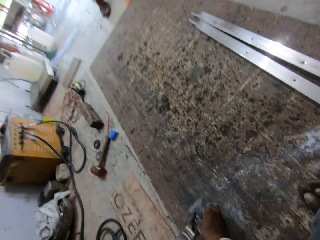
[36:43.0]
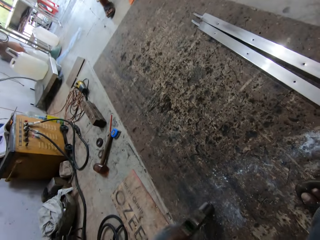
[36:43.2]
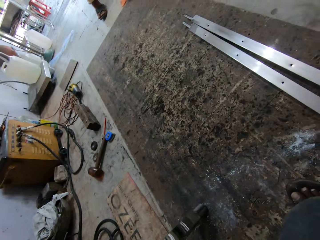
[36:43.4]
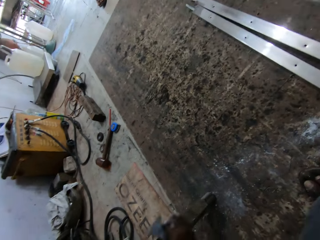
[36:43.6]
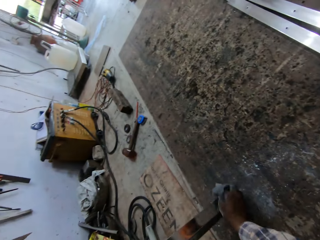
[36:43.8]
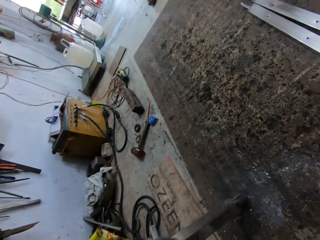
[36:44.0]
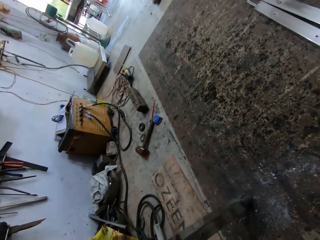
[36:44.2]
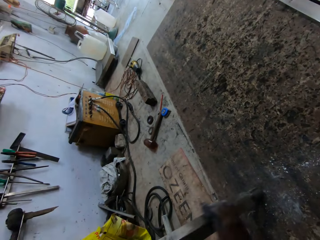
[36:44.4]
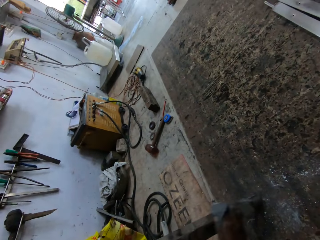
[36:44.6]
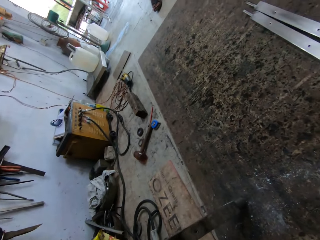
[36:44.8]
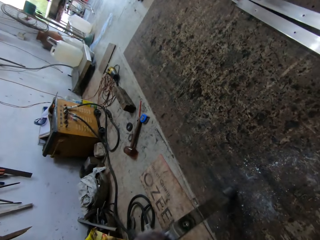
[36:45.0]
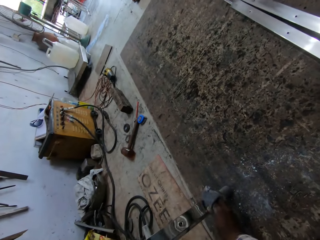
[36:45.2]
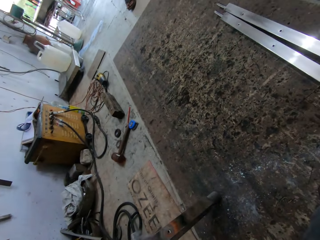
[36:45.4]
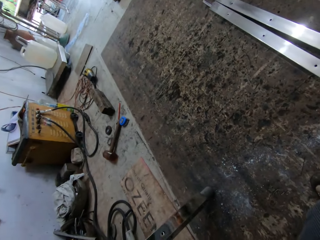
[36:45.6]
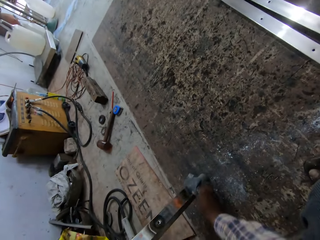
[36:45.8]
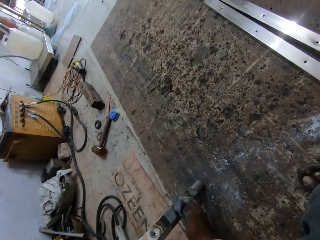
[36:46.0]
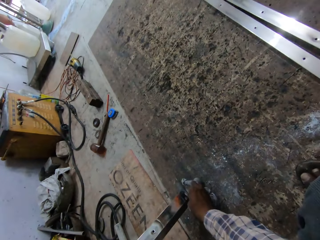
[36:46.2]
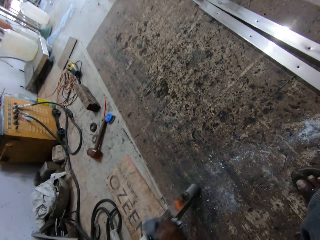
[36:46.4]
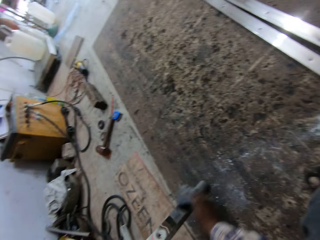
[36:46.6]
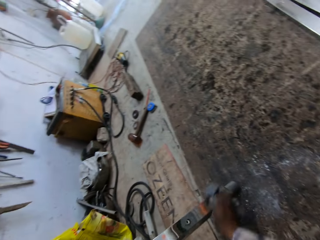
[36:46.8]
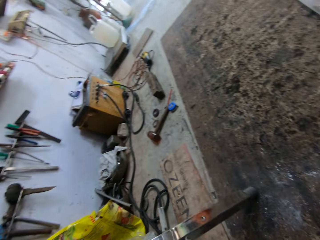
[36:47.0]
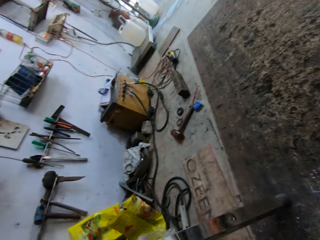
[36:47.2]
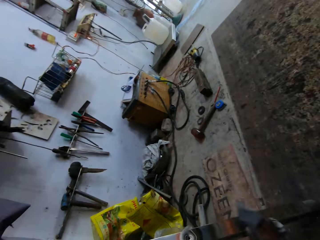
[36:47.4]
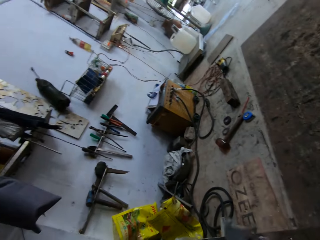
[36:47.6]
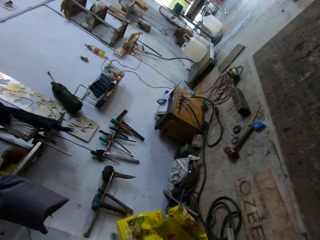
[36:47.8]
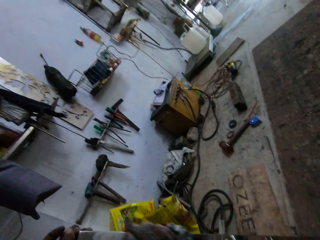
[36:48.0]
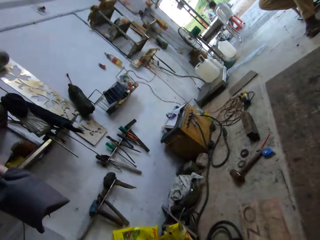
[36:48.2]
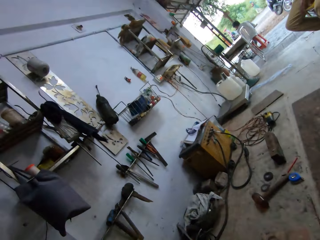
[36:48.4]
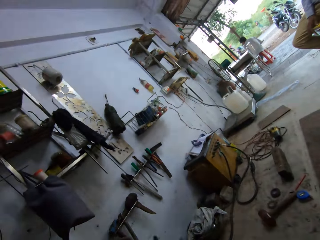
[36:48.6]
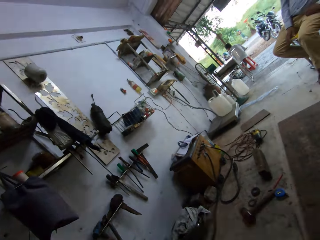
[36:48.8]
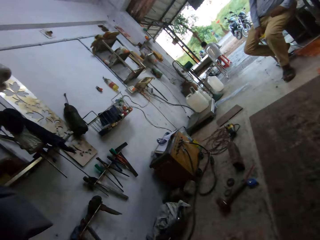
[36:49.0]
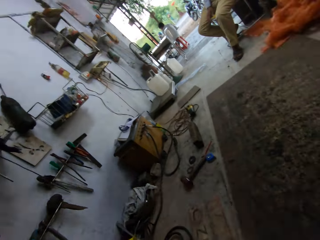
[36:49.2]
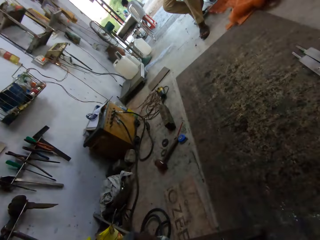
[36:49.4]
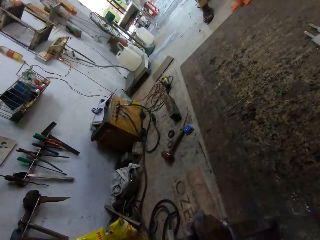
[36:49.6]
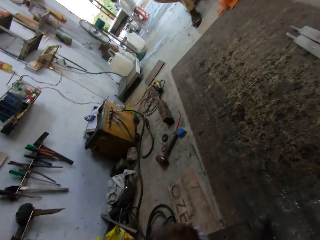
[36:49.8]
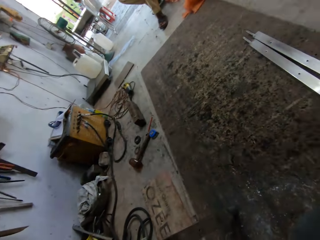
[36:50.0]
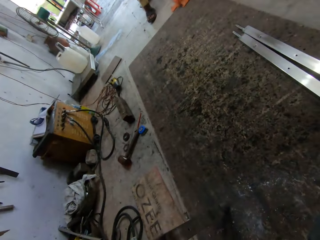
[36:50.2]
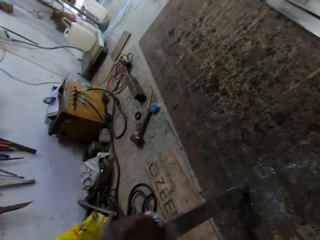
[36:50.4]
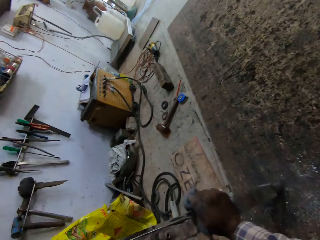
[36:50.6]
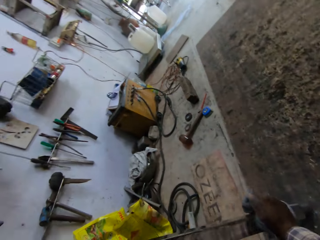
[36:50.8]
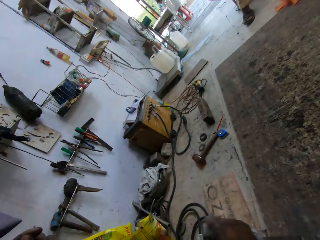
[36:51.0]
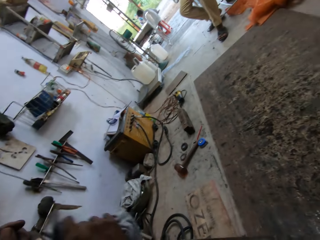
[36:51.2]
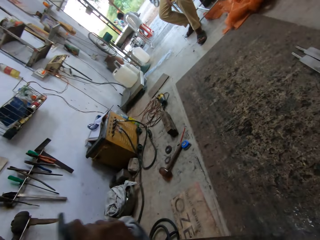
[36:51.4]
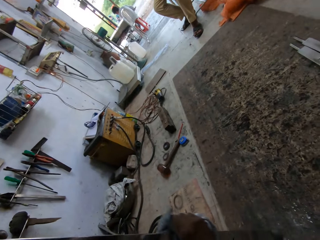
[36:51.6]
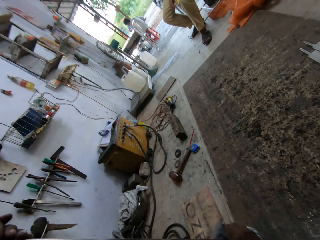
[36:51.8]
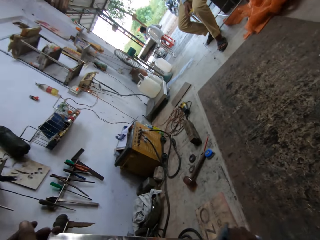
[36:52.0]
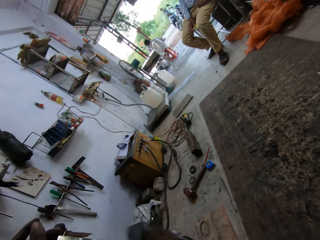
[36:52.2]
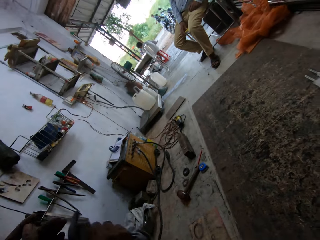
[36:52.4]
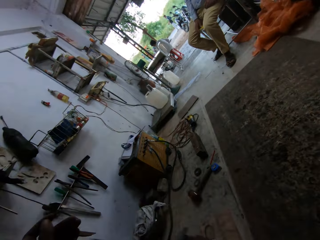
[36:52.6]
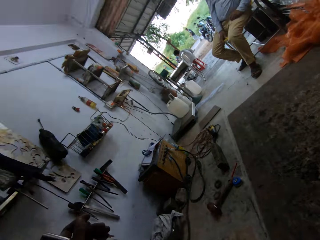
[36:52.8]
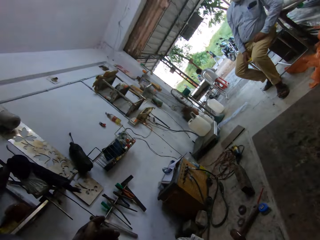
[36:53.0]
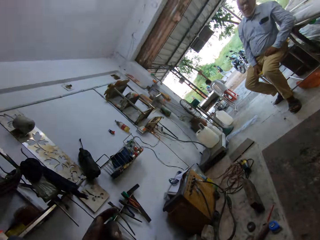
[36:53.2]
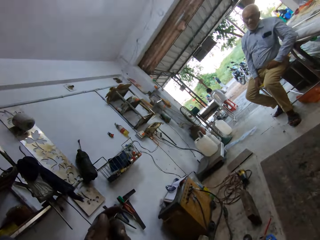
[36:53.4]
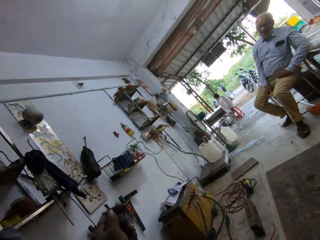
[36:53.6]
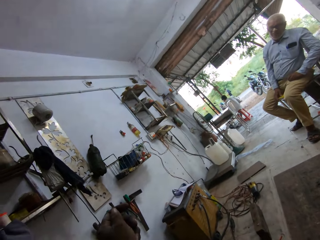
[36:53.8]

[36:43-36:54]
The camera wearer wipes the metal with a towel. They wipe the metal with the towel again.

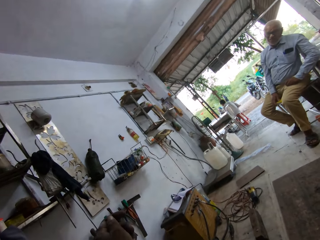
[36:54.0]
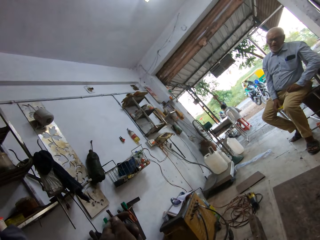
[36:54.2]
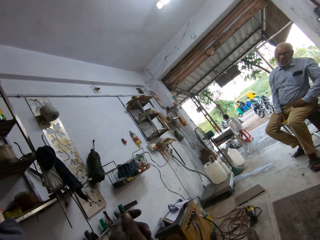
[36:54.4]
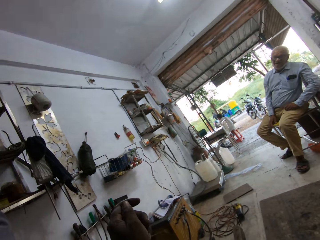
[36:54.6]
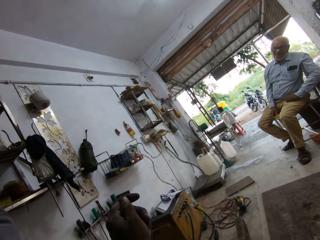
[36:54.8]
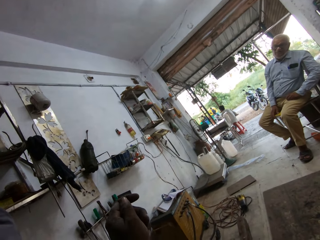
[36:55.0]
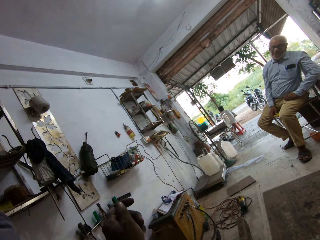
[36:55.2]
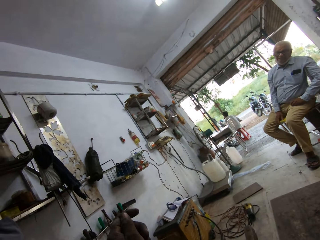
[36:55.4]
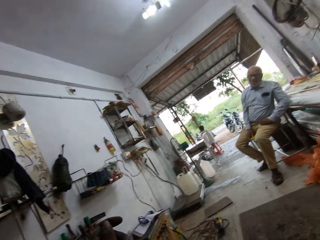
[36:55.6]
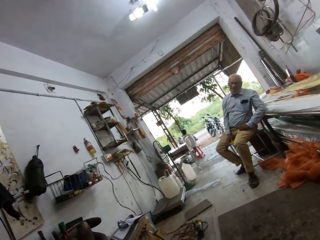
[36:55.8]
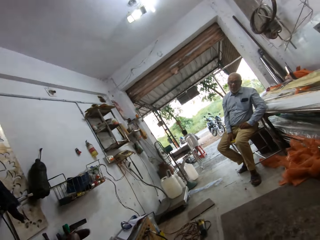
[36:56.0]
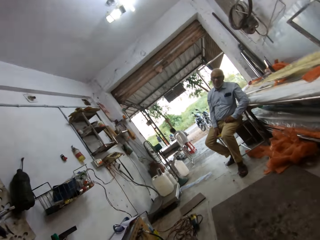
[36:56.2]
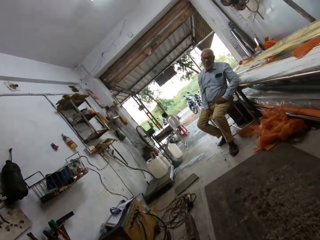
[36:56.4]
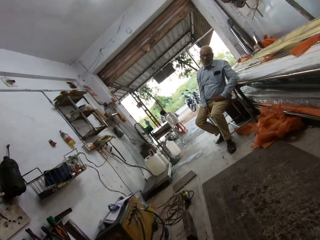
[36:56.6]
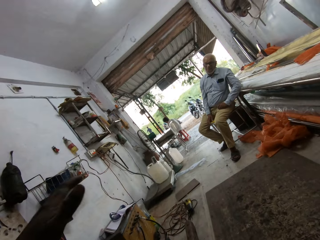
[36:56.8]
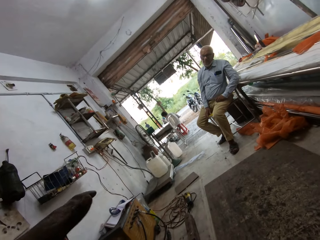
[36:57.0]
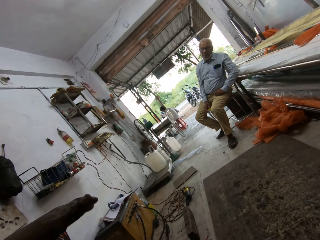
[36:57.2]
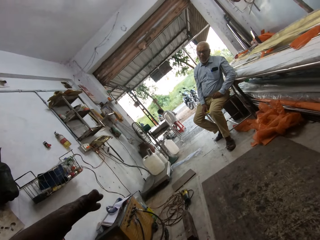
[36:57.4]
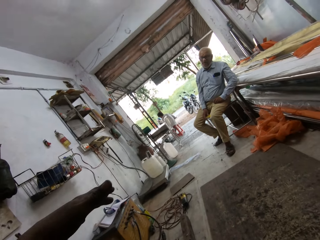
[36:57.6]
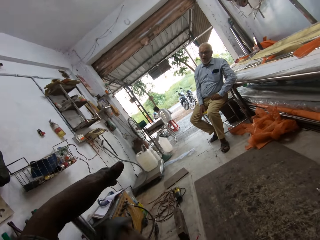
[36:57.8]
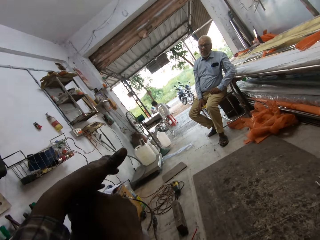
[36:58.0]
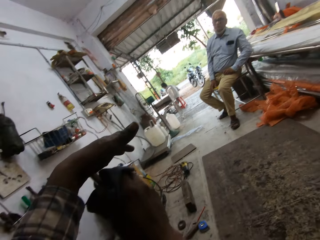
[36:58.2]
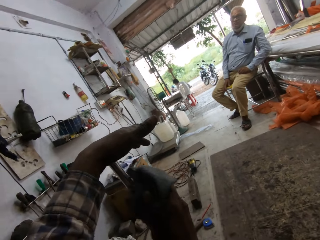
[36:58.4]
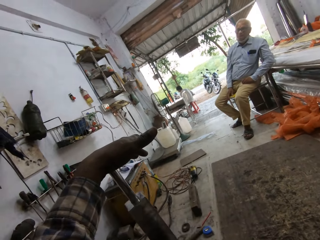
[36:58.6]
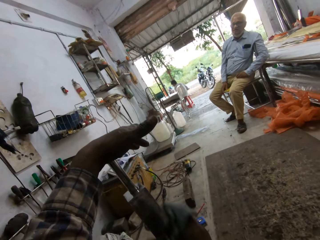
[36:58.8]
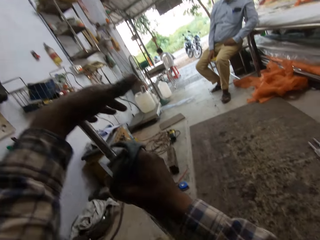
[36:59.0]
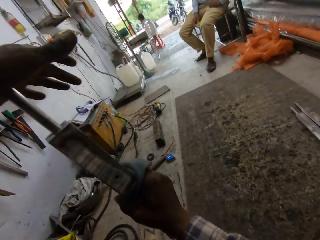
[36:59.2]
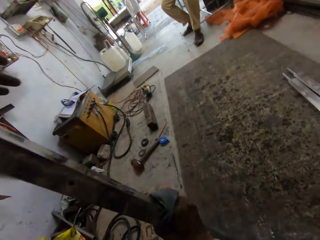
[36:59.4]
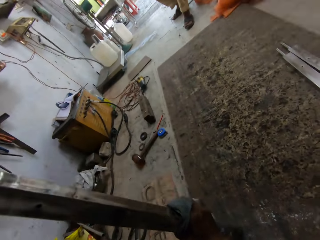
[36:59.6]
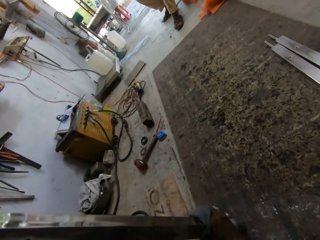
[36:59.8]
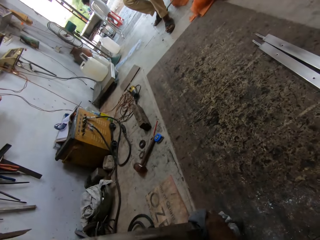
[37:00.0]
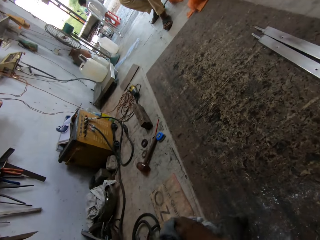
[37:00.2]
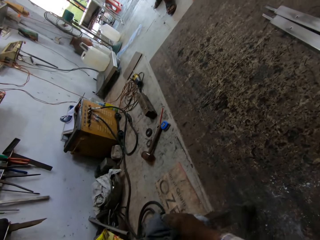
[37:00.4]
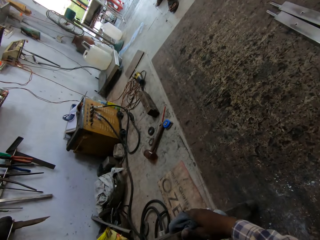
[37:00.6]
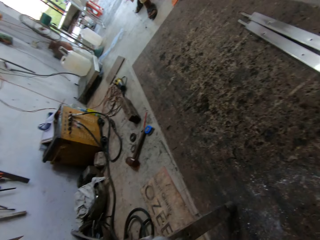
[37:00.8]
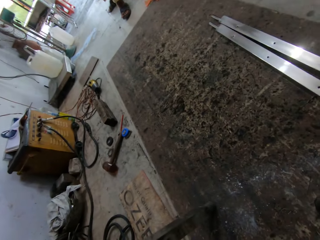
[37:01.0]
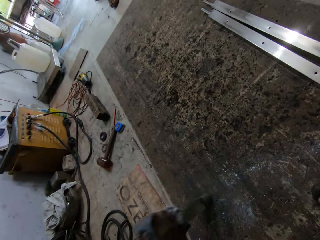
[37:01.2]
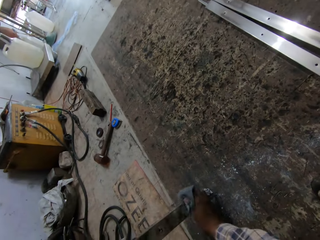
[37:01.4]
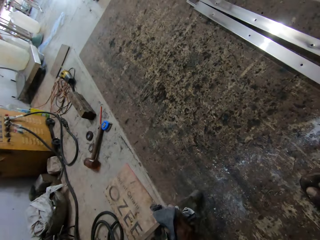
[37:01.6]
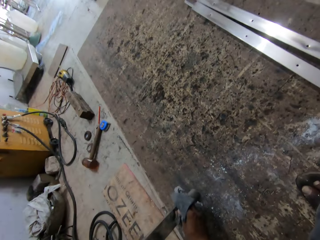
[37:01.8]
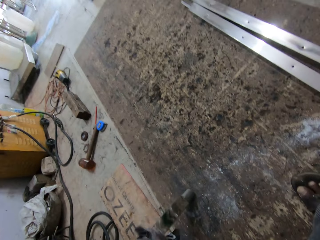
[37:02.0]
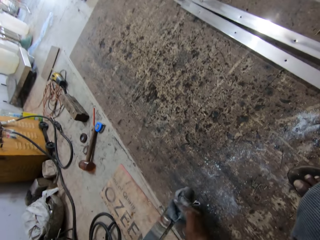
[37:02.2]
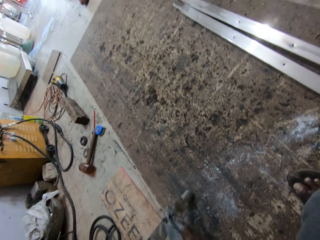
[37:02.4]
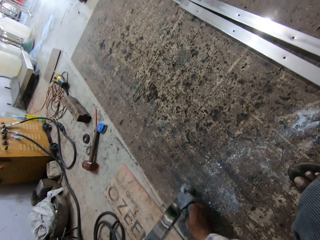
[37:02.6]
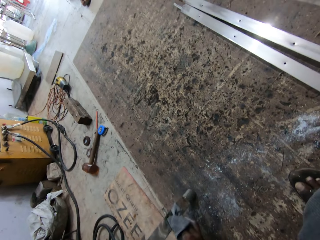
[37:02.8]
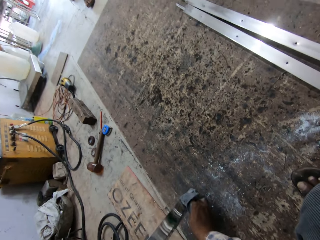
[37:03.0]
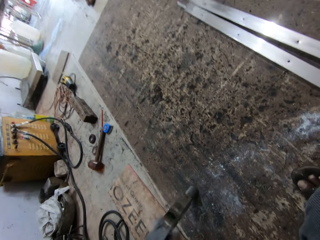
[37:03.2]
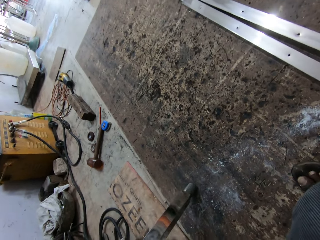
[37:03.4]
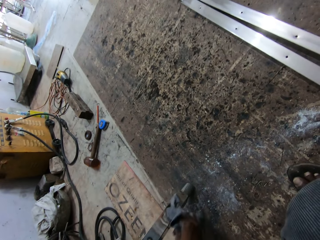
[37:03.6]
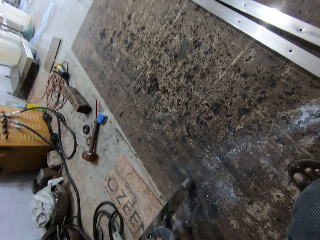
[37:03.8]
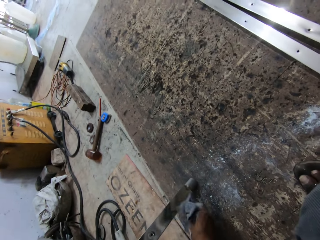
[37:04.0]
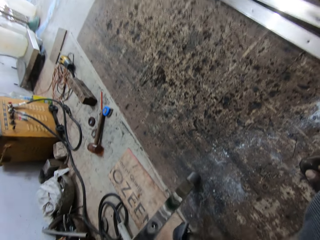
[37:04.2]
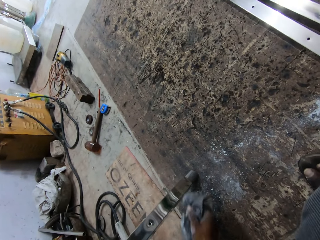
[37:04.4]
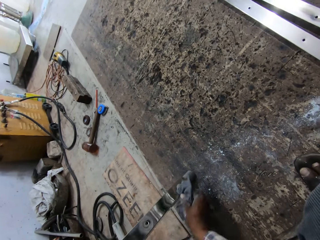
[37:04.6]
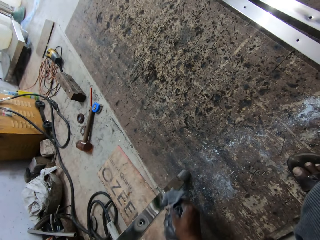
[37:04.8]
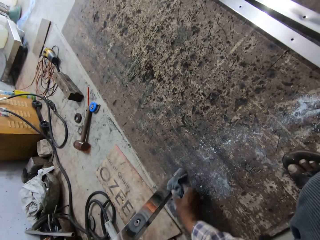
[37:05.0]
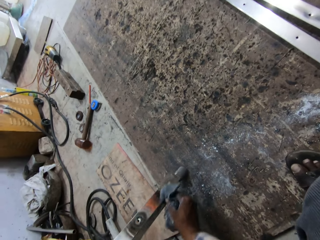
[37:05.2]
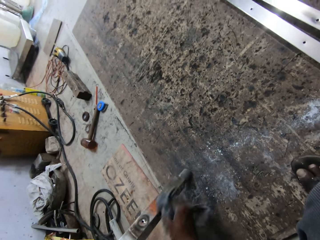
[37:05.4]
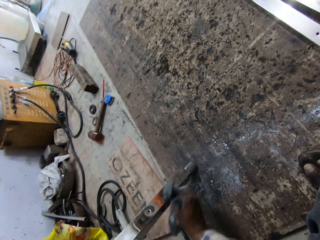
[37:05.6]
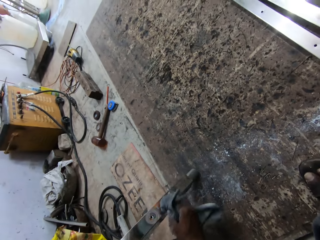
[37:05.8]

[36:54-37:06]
The camera wearer holds the metal. They talk to a man. They wipe the metal with a towel. They wipe the metal with the towel again.
